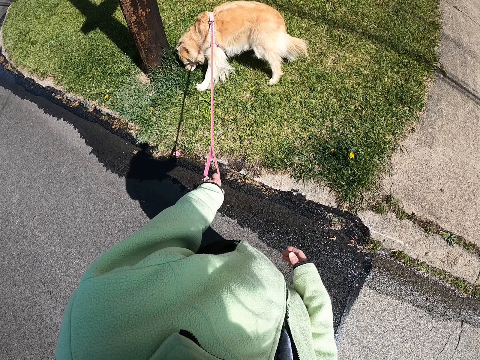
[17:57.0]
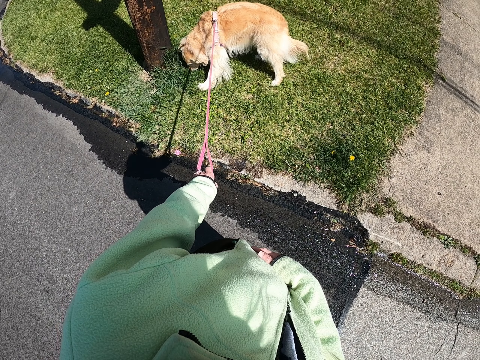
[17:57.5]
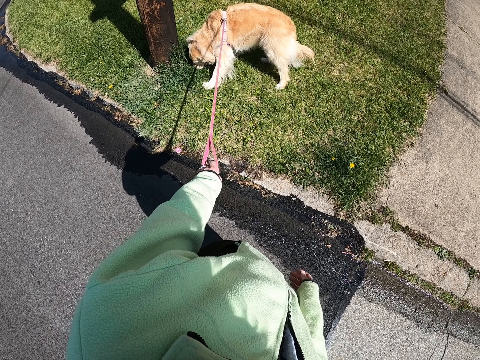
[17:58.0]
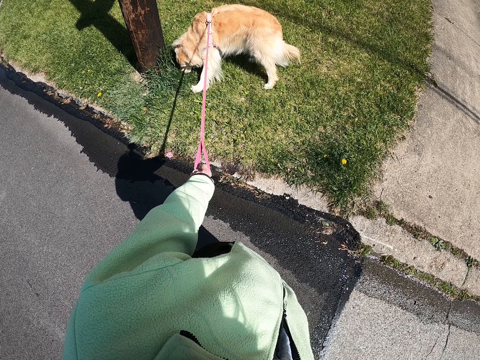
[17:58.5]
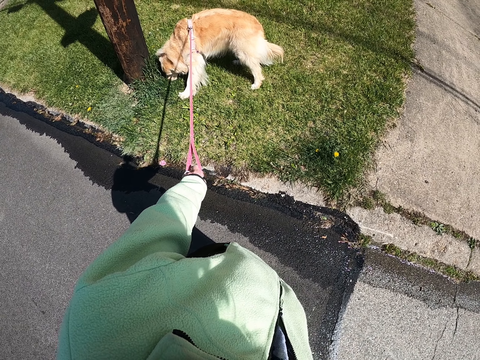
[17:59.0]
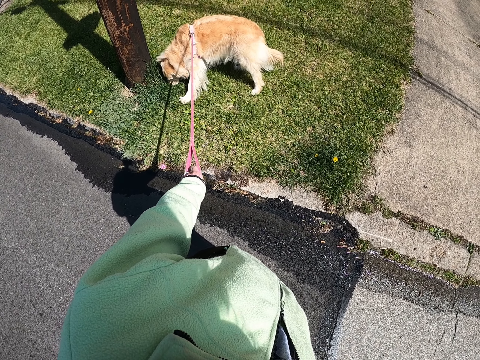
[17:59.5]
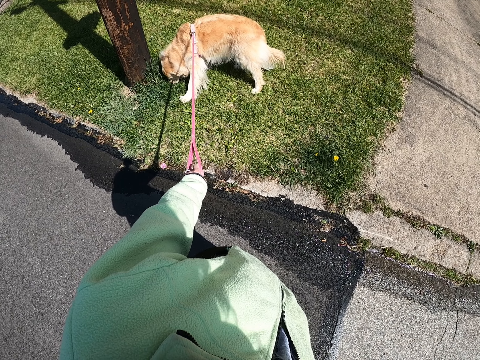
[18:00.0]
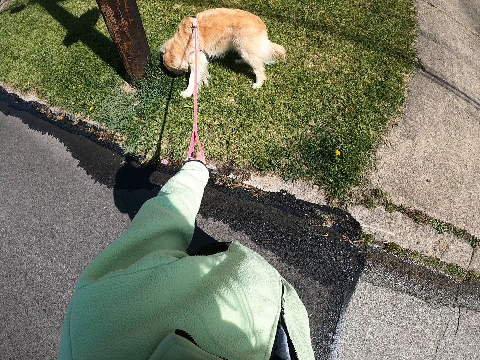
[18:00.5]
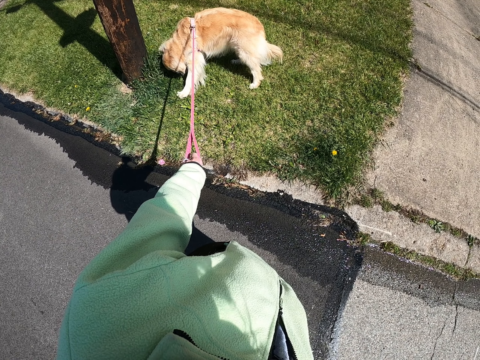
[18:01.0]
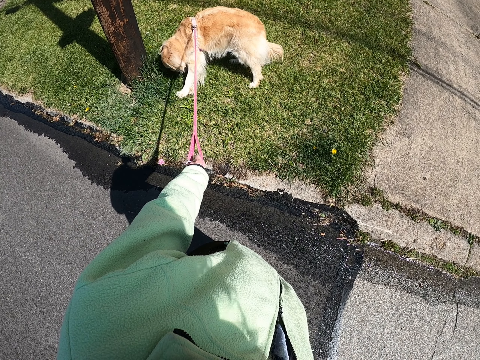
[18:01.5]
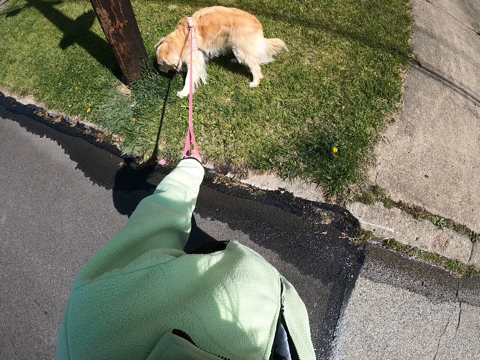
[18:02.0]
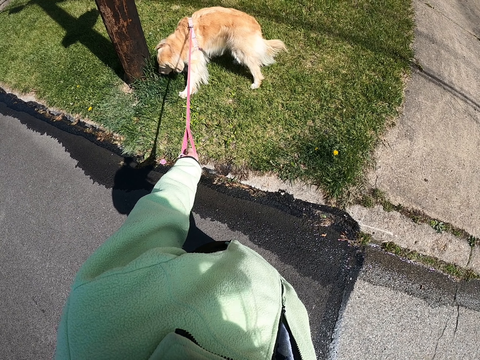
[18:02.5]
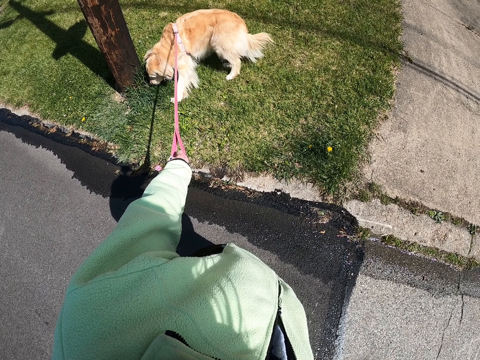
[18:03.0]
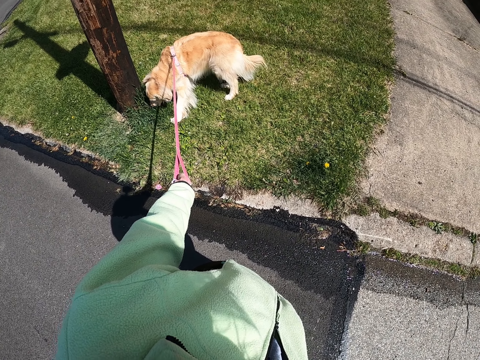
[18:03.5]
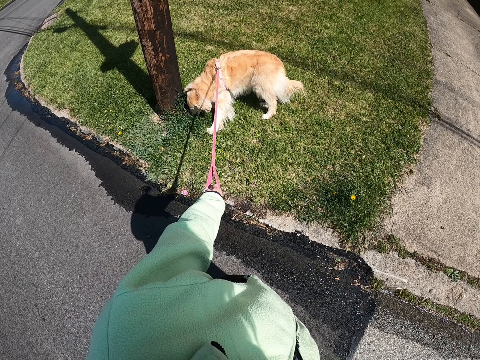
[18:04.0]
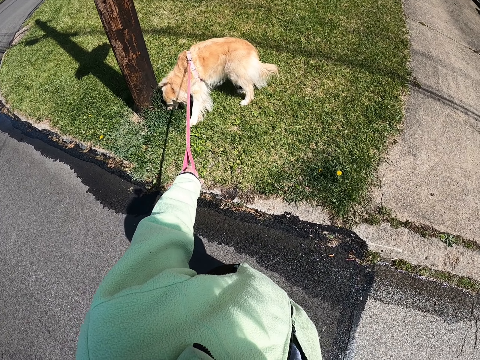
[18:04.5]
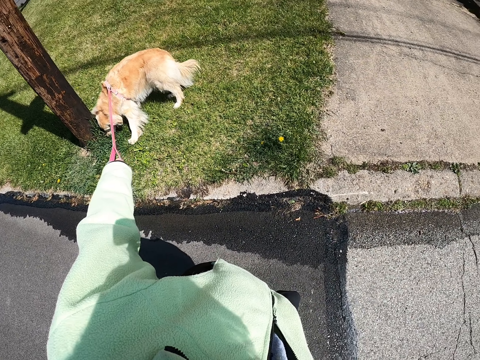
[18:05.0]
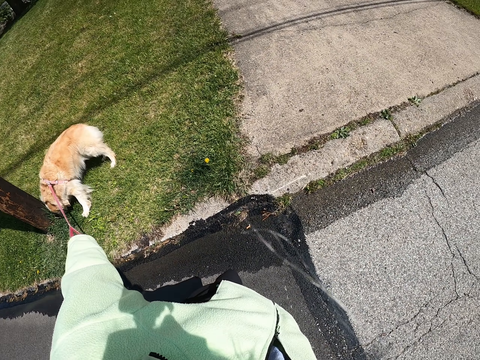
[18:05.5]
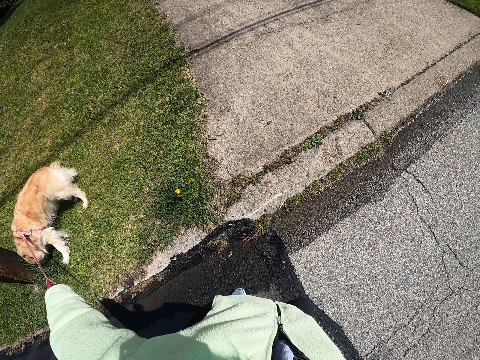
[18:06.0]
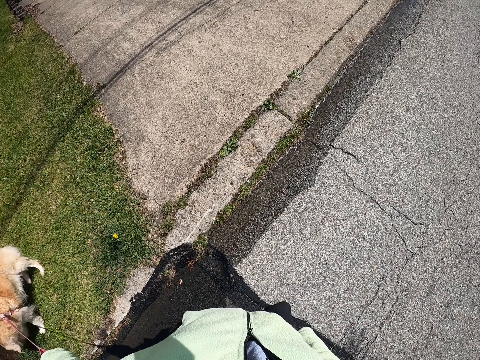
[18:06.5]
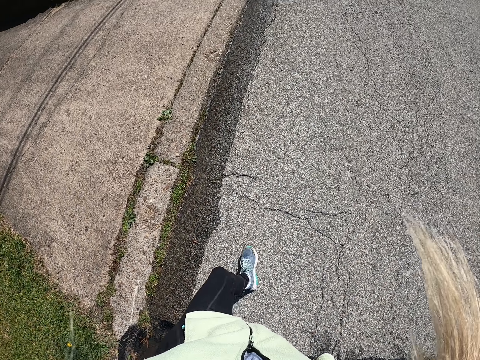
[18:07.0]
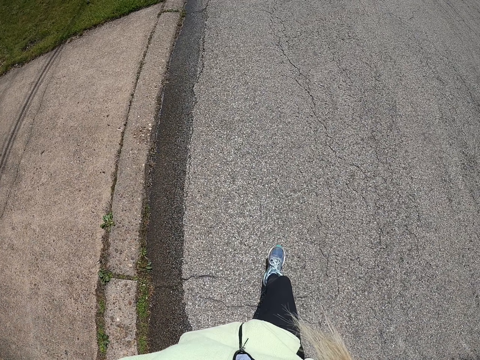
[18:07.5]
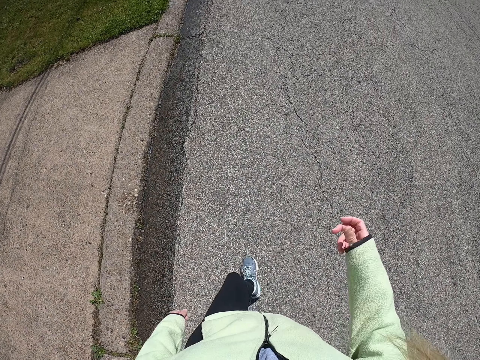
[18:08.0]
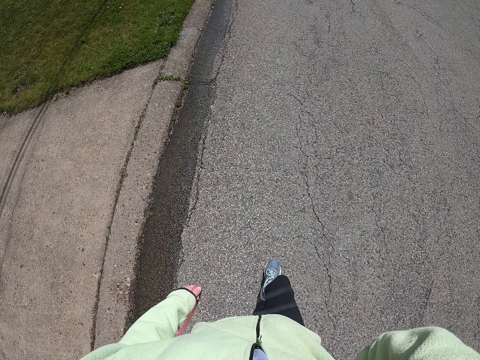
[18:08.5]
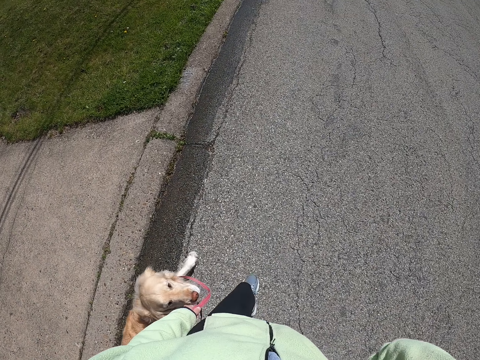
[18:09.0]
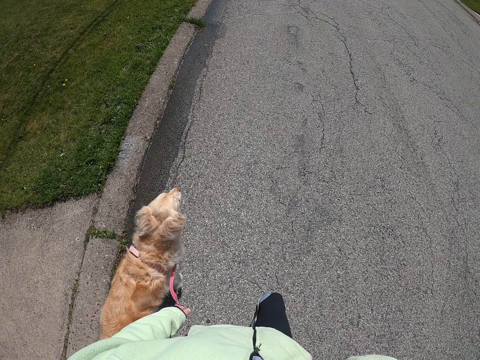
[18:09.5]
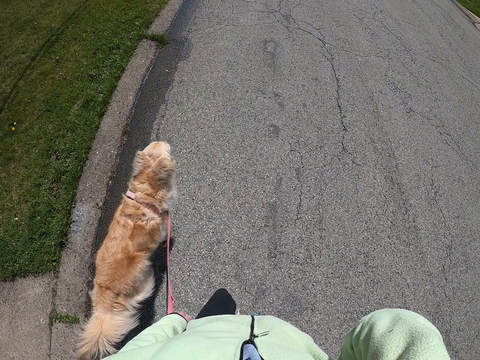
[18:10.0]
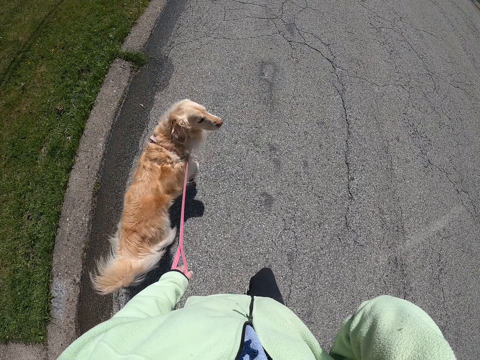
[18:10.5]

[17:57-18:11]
The camera wearer touches her stomach with her right hand. She holds the rope of the dog. She removes her right hand from the stomach. She stands still. She pulls the puppy with her left hand. She walks around with the puppy in her left hand on the road. She lifts her right hand. She touches the camera.

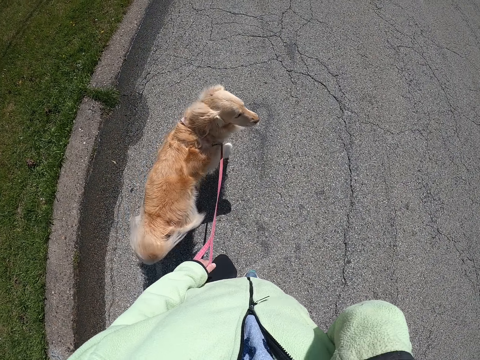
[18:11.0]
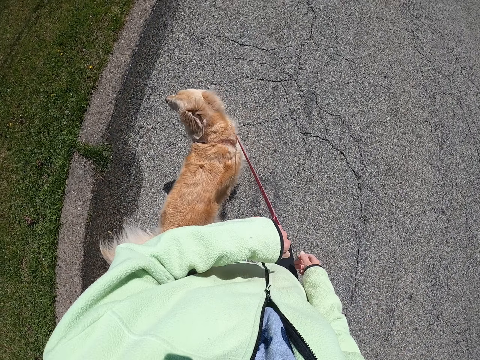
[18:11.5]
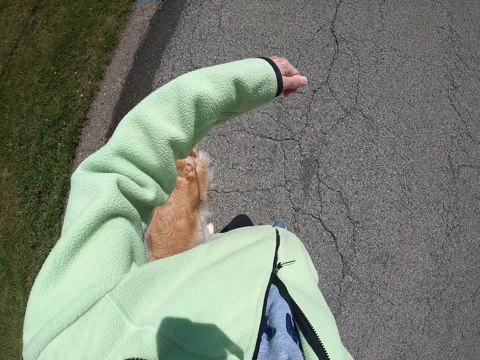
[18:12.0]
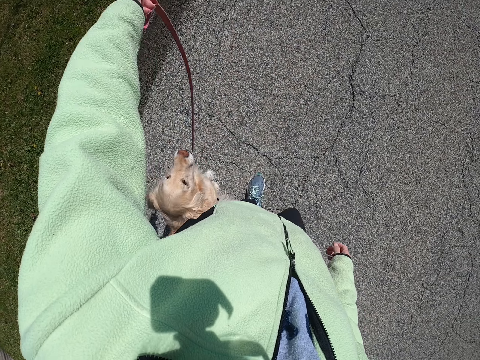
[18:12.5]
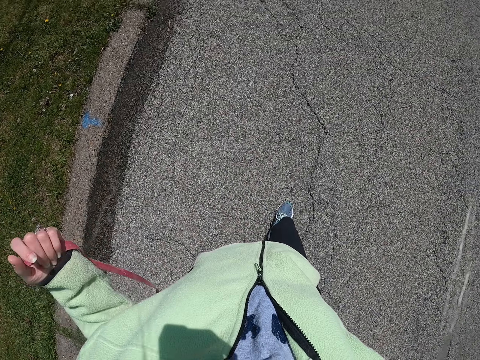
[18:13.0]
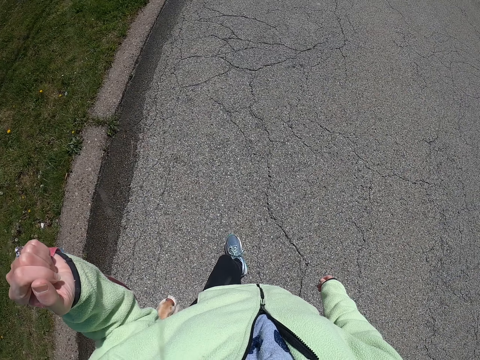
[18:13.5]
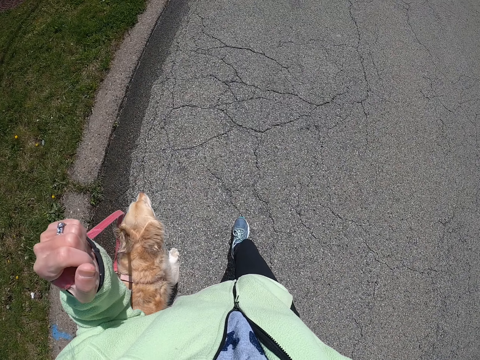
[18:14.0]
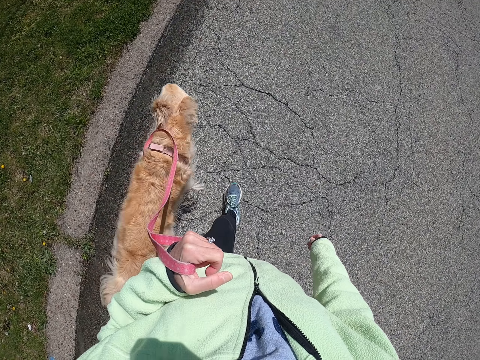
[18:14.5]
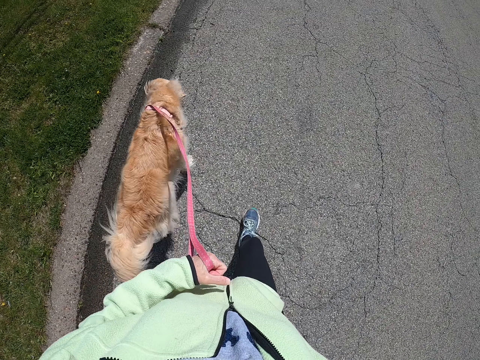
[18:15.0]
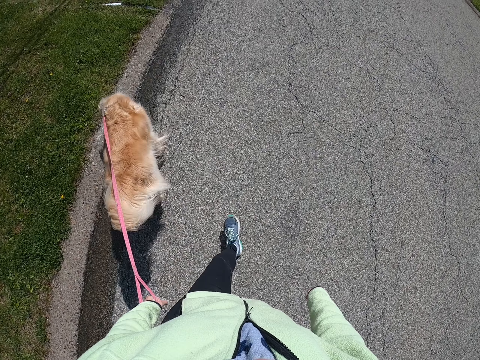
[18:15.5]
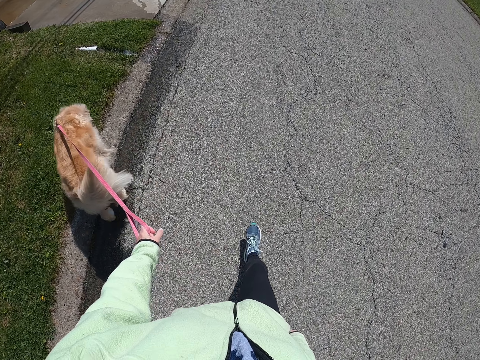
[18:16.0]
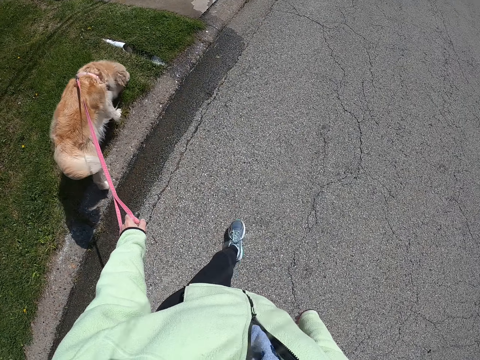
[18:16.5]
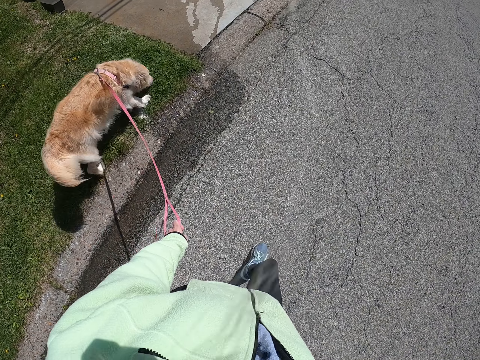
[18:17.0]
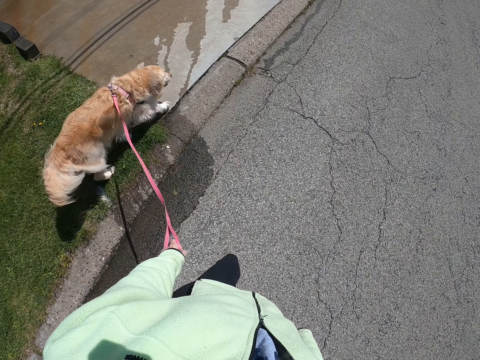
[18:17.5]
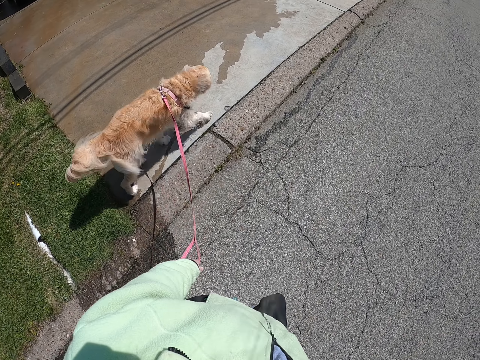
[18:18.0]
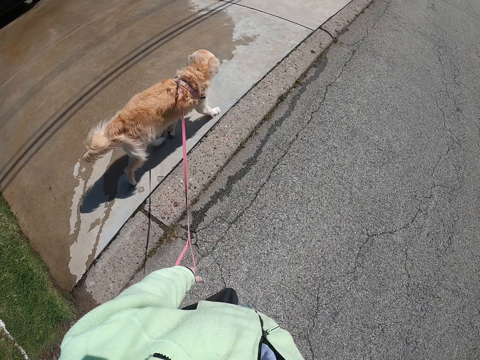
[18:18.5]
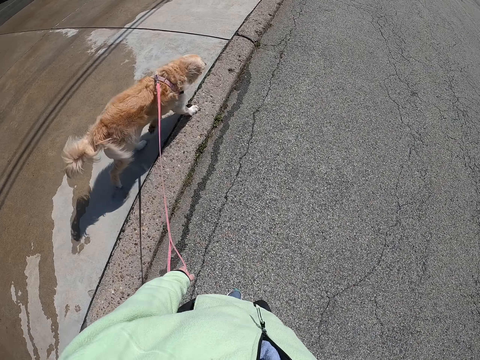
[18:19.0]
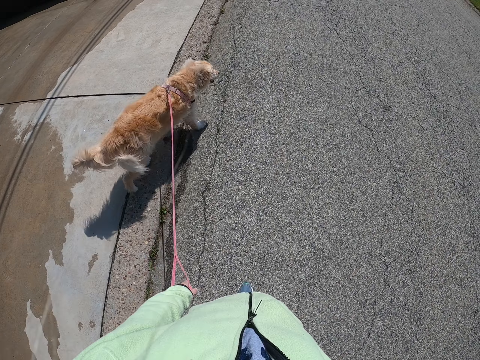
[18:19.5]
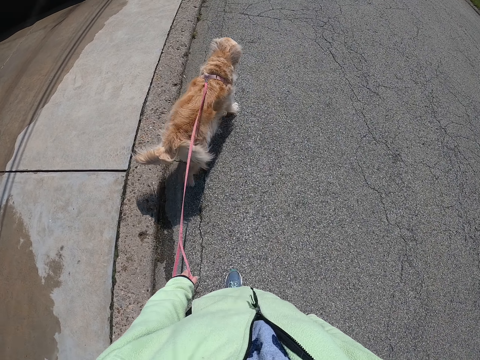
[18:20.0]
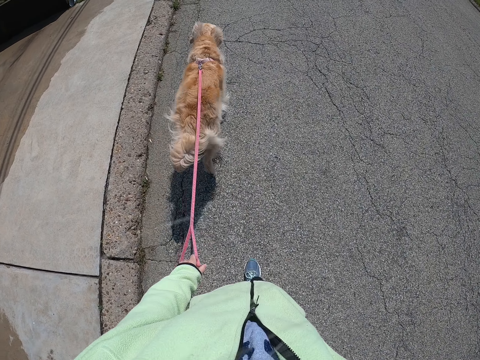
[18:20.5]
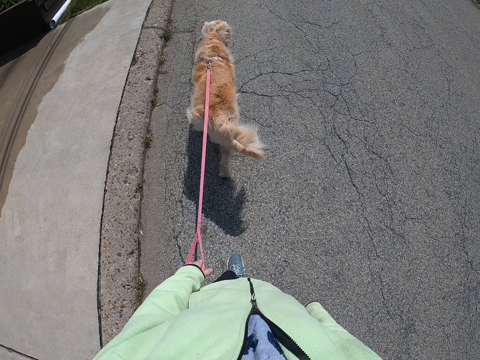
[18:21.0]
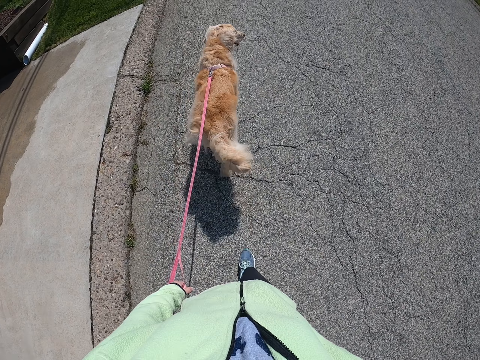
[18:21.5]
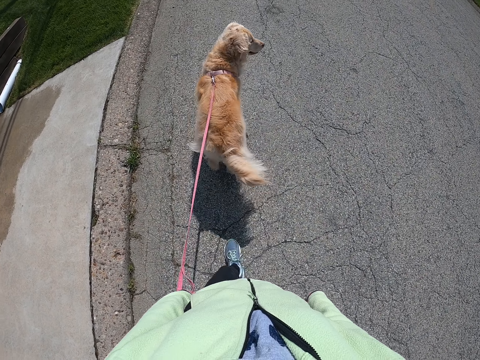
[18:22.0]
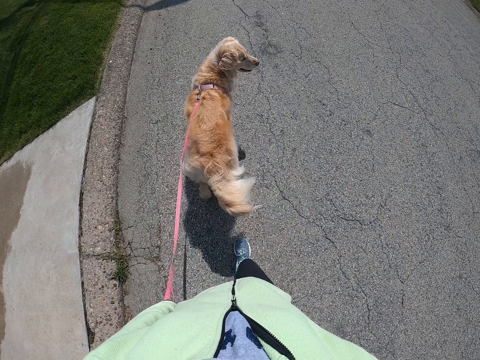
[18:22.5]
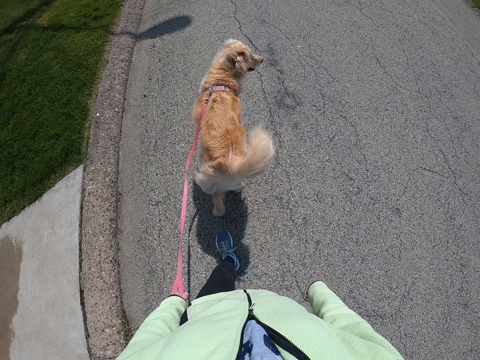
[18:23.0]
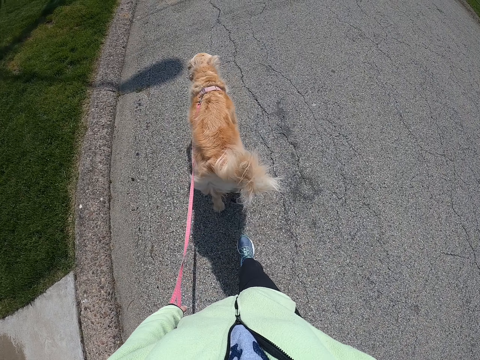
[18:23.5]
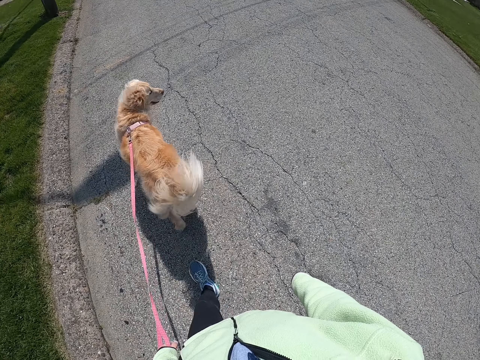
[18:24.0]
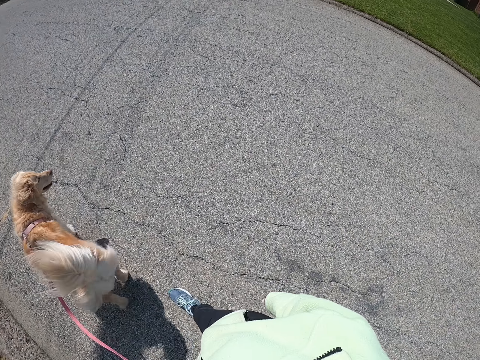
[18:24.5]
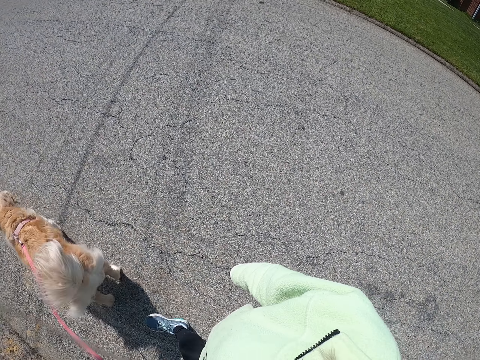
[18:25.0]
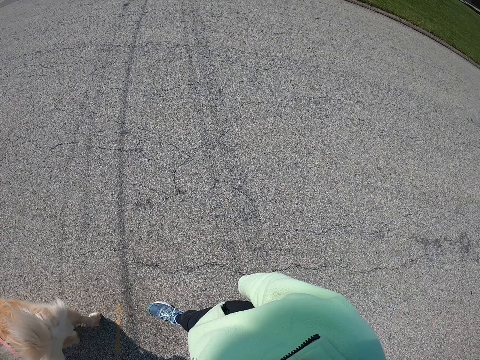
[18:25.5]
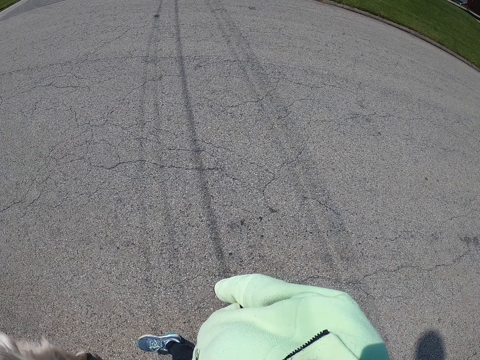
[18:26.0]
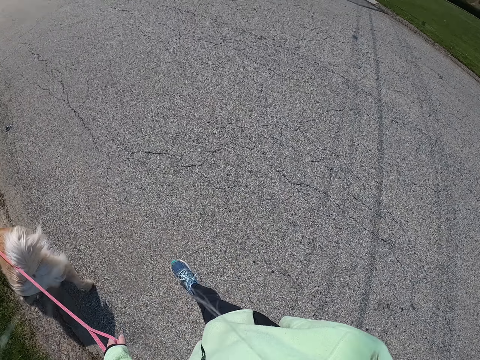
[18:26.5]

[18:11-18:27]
The camera wearer puts down her right hand. She moves the puppy rope around the puppy with her left hand. She walks around with the puppy in her left hand on the road.
